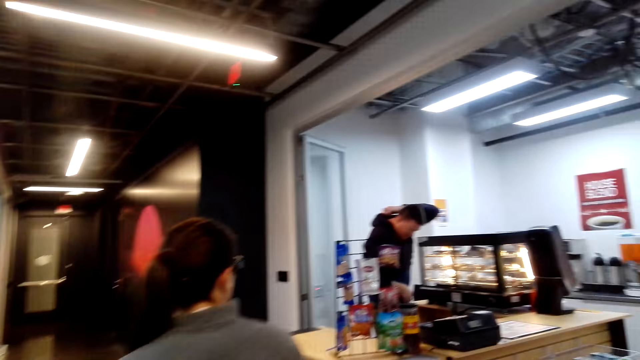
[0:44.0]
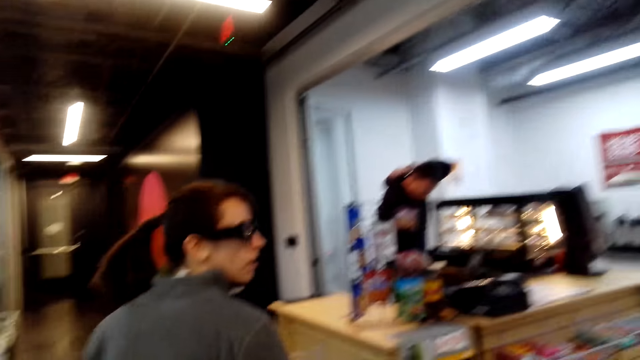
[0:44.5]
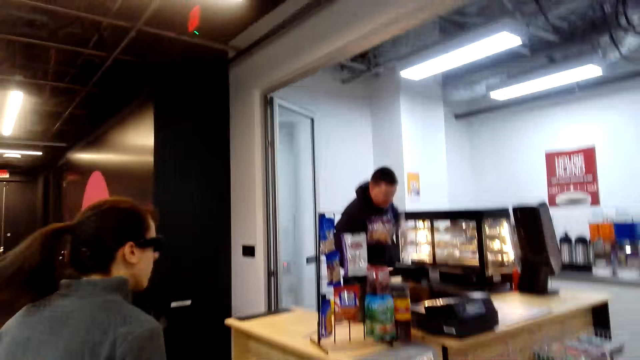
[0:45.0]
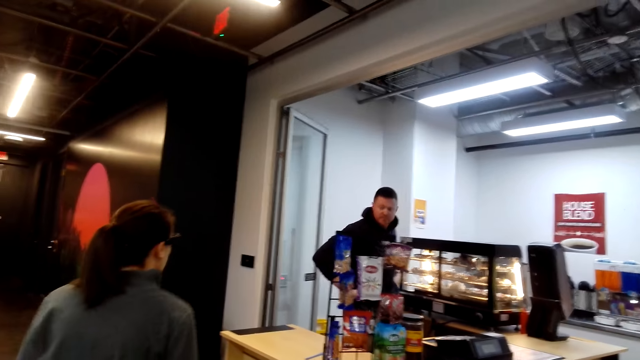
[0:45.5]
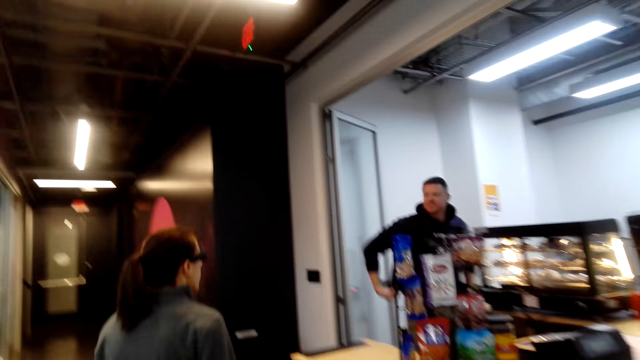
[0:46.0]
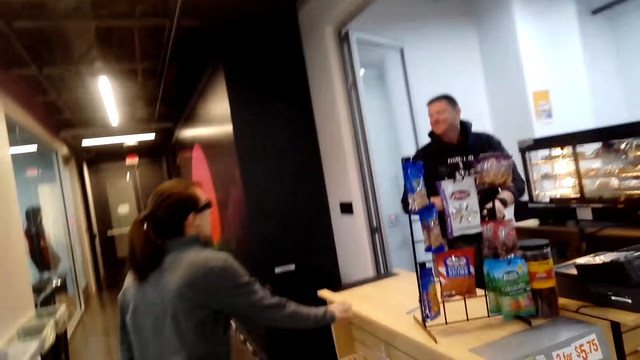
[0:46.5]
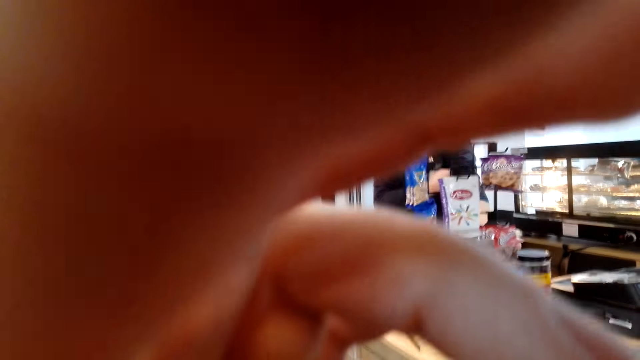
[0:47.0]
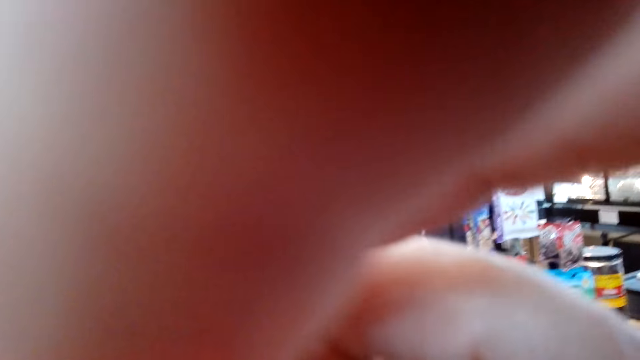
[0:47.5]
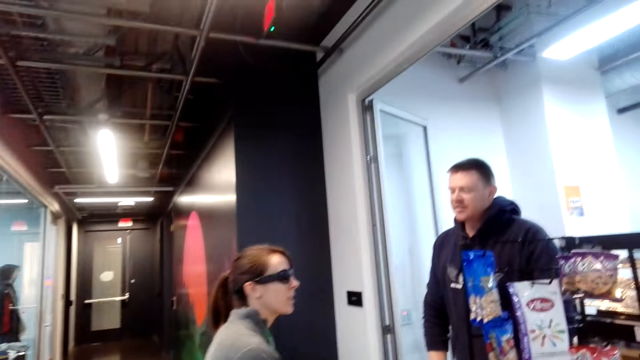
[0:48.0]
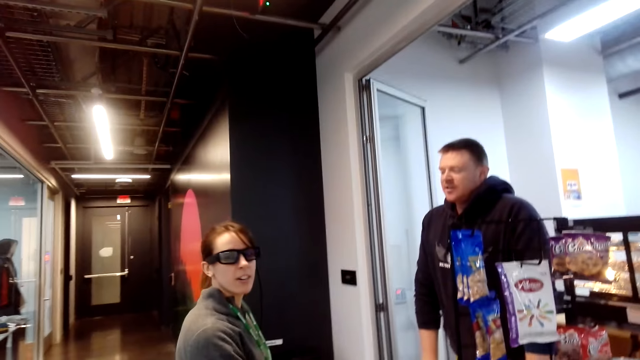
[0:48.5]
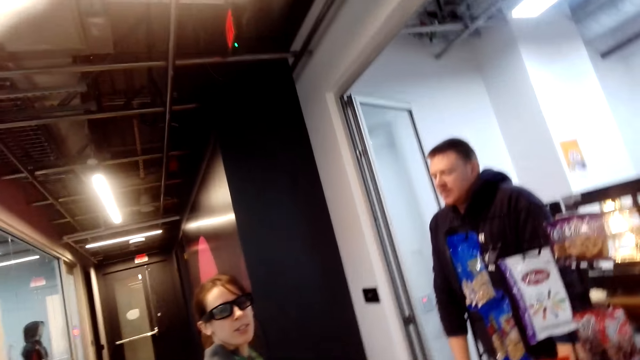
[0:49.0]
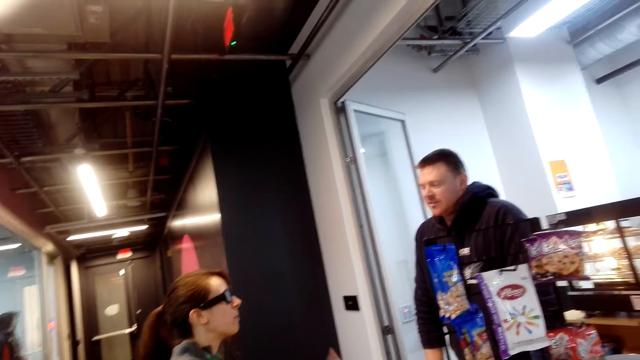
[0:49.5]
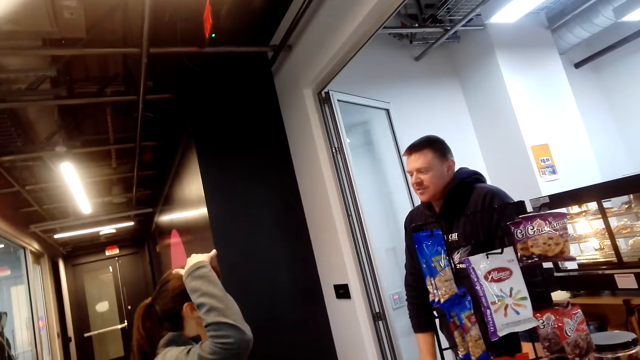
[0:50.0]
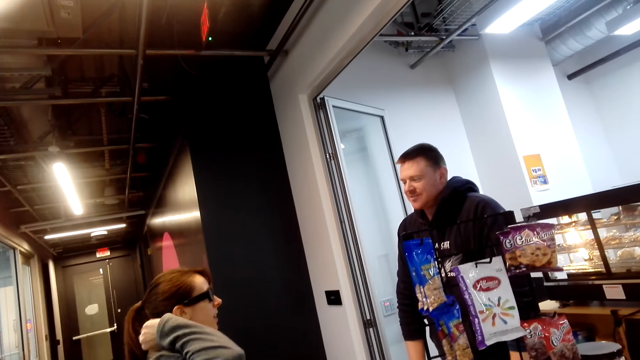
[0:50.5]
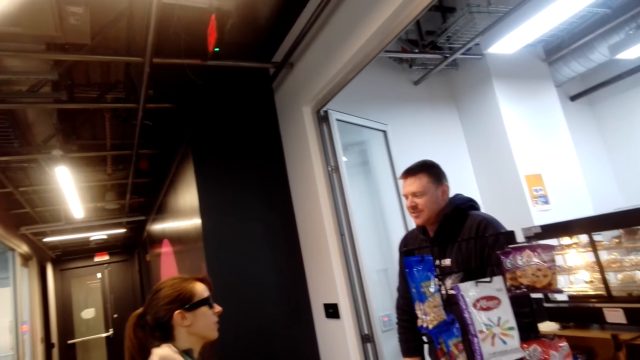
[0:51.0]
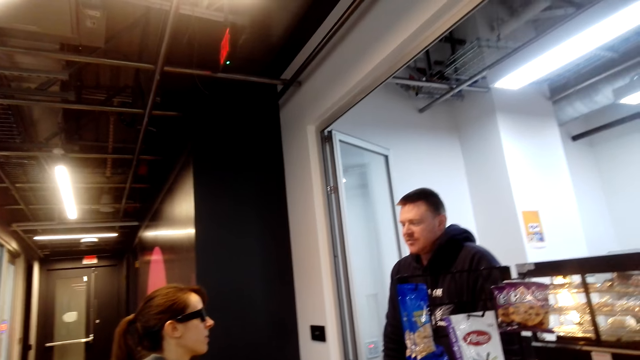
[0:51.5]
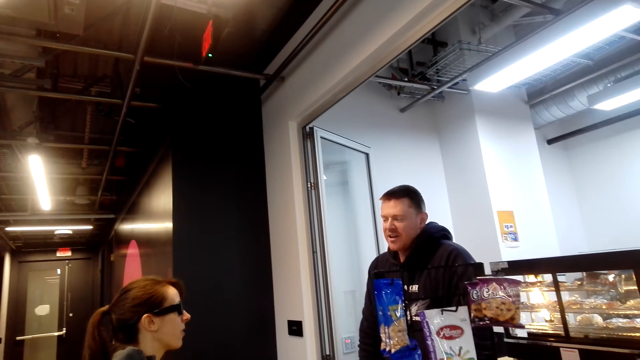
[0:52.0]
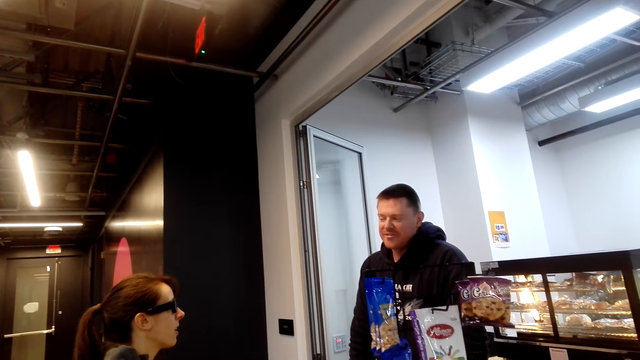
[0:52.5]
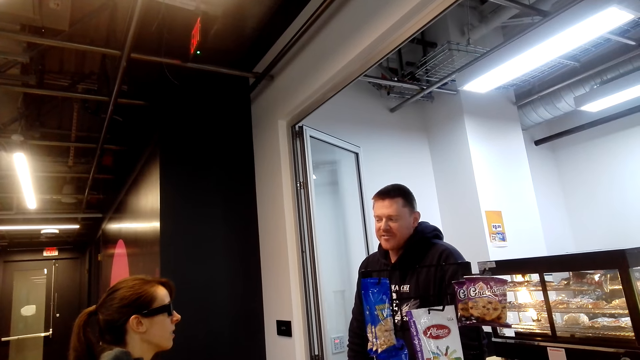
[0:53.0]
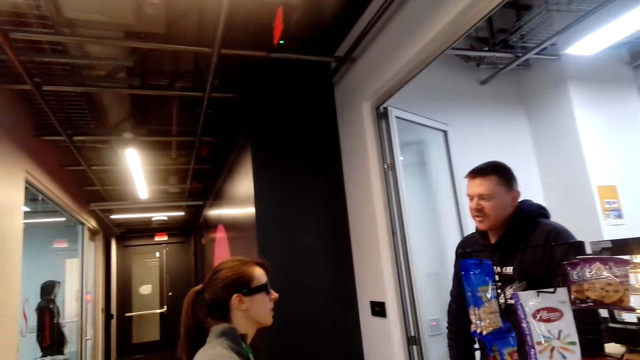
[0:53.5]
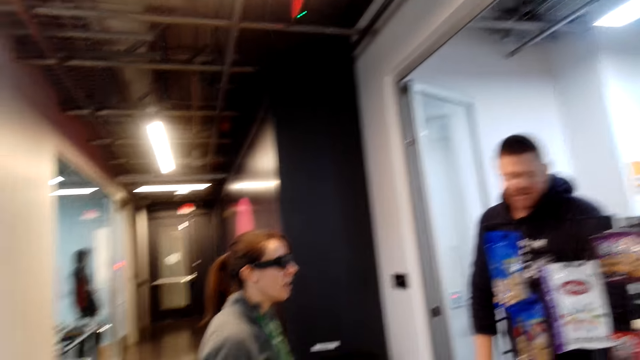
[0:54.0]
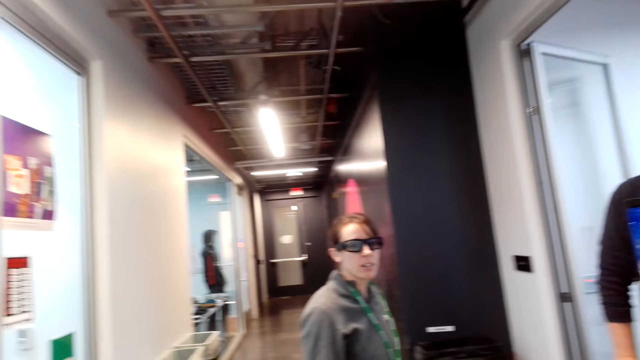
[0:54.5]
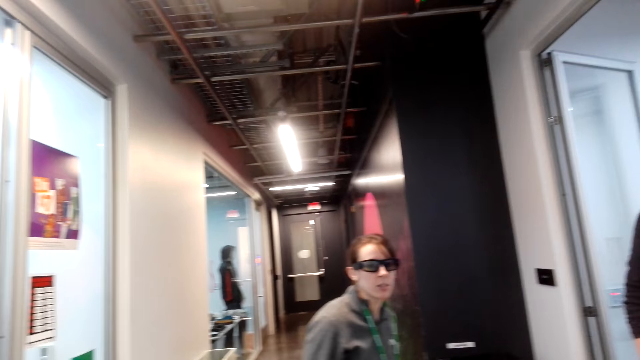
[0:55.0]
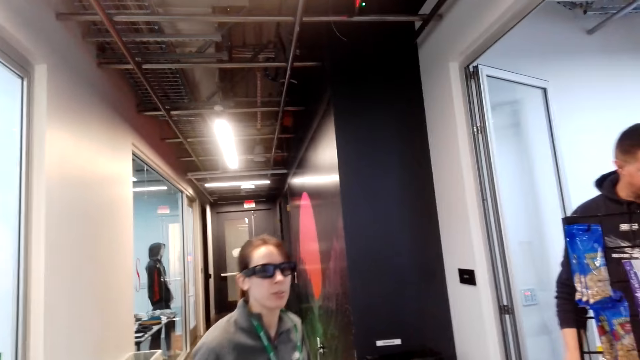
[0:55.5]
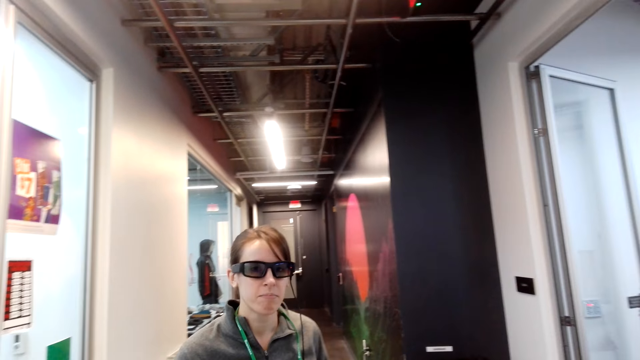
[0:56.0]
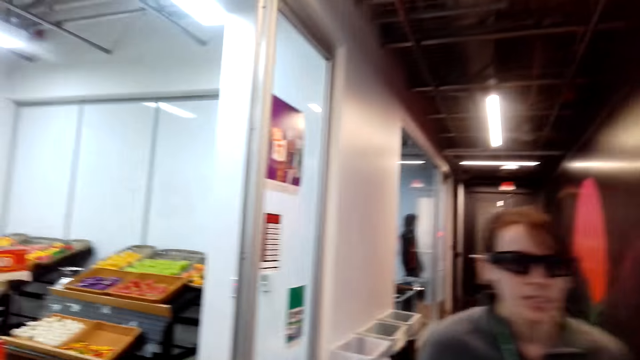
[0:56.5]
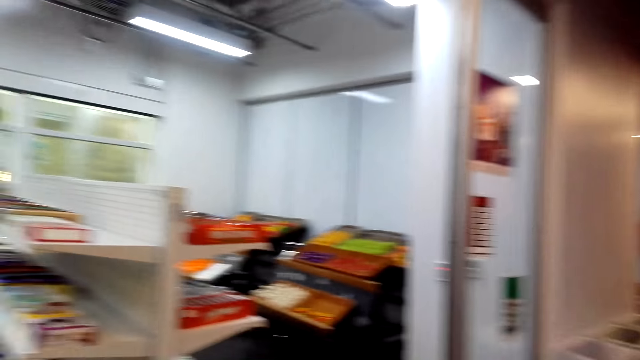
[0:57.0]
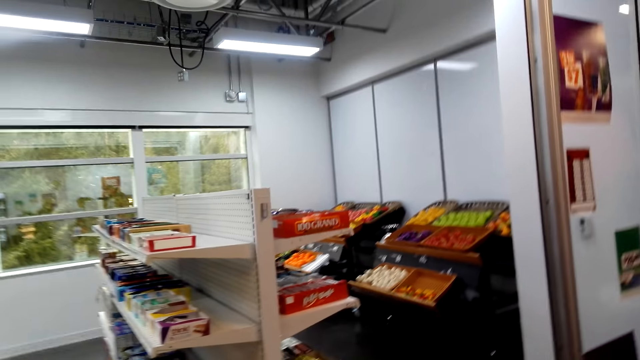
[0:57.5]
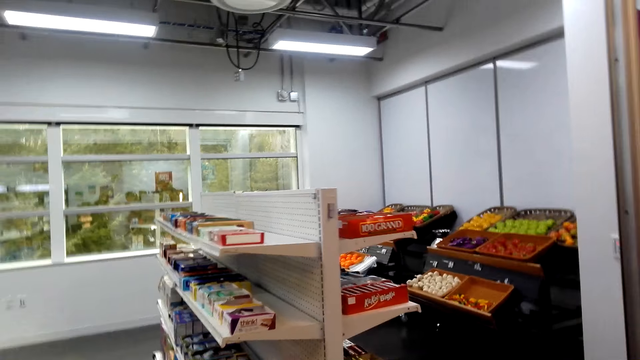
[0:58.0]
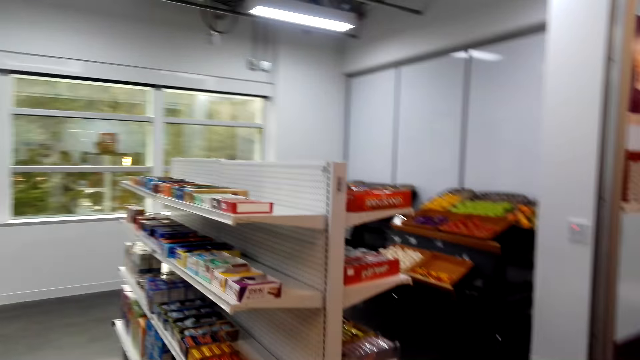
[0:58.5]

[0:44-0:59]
A man scratches the back and straightens a sweater. The camera wearer touches the camera. They touch the face. A woman converses with the man. The woman lifts the hand. The man shakes the head. The camera wearer looks around. The woman walks in a supermarket.

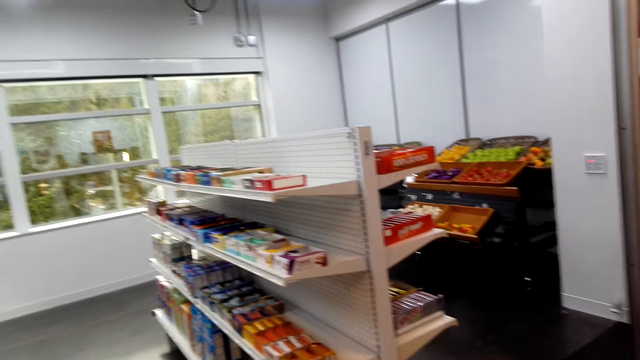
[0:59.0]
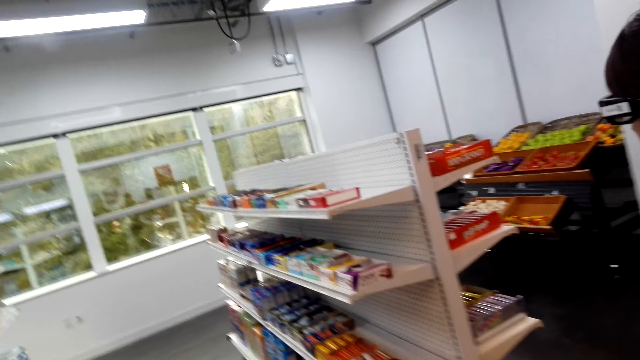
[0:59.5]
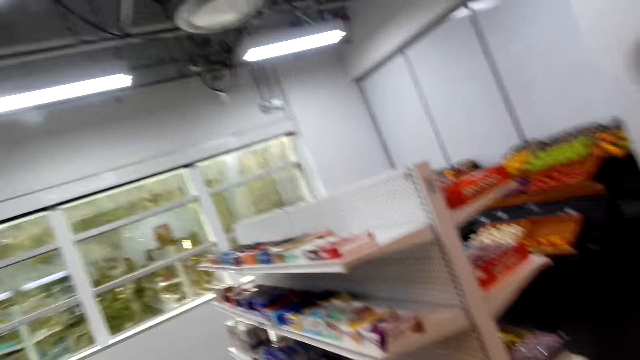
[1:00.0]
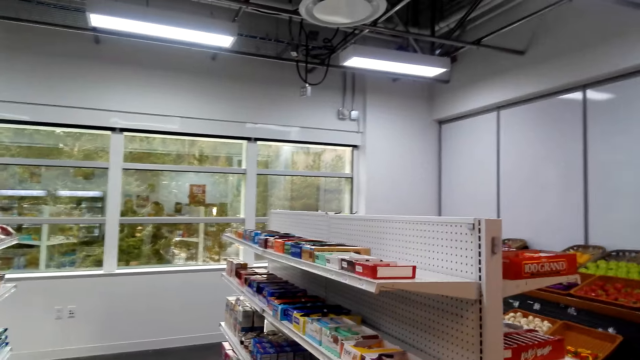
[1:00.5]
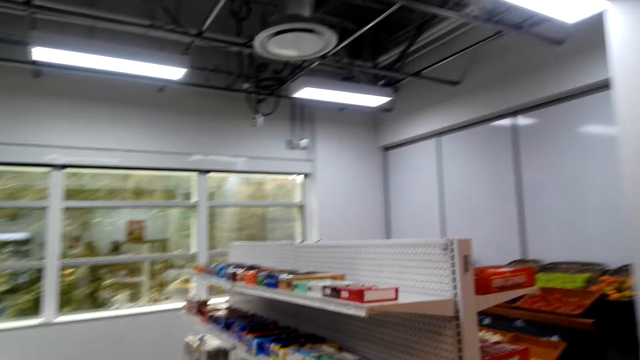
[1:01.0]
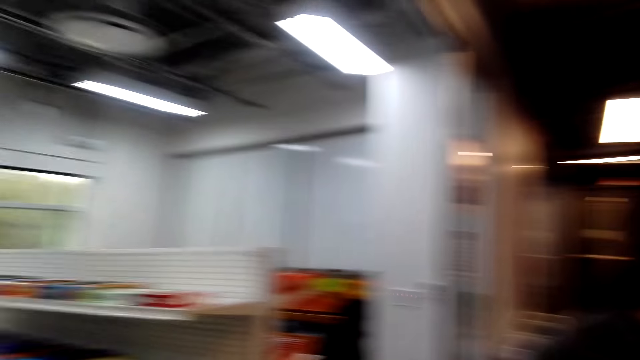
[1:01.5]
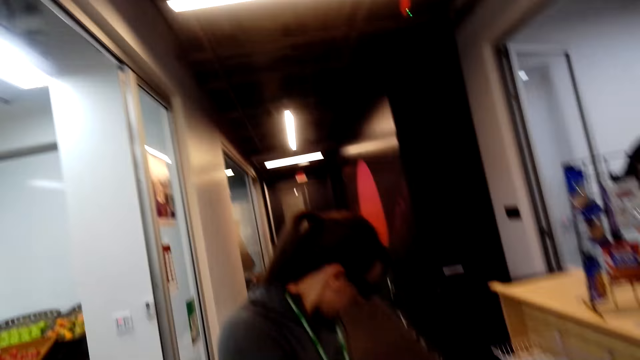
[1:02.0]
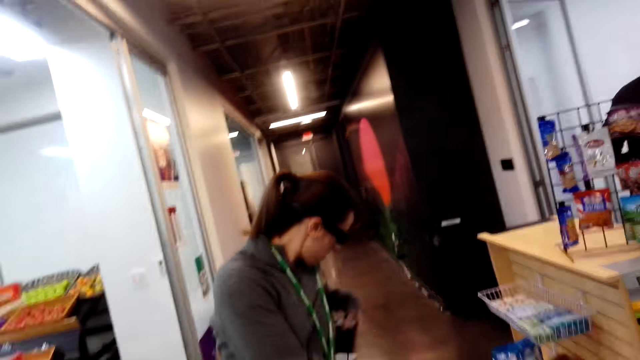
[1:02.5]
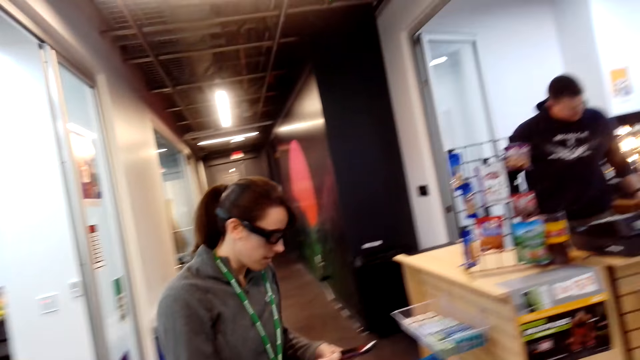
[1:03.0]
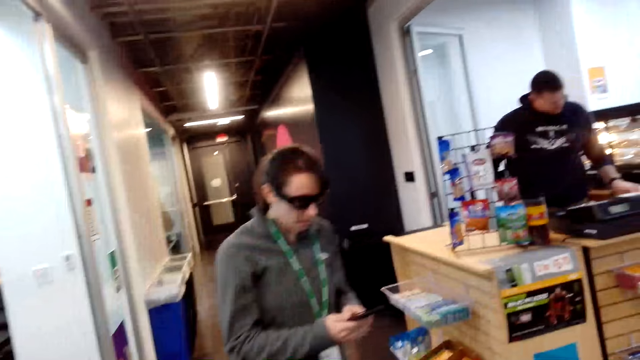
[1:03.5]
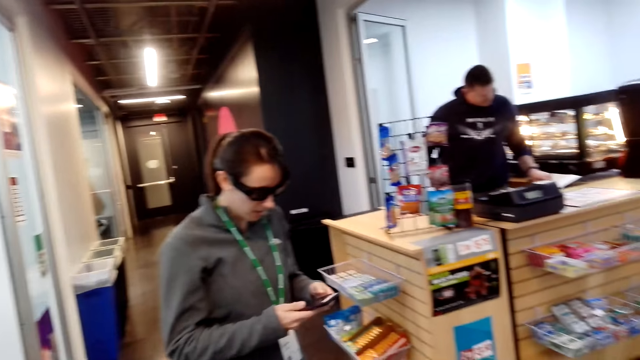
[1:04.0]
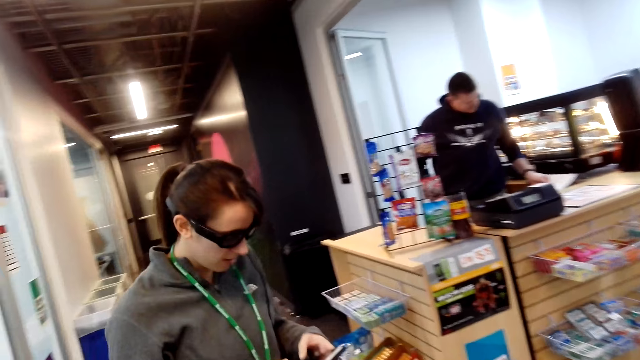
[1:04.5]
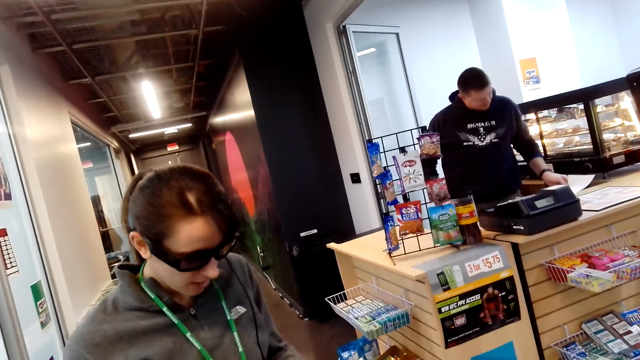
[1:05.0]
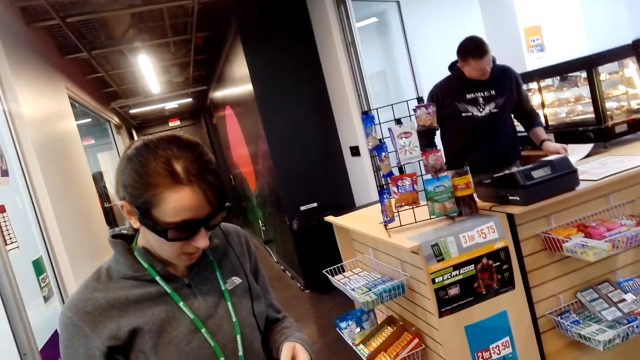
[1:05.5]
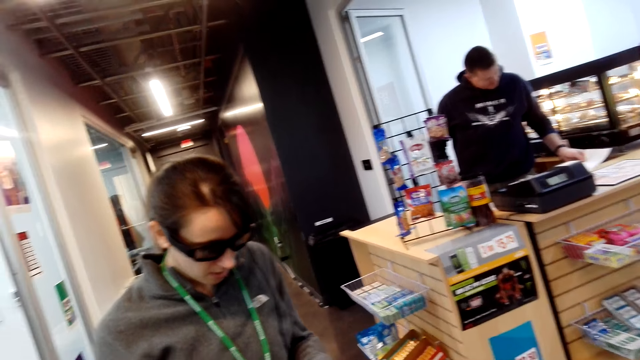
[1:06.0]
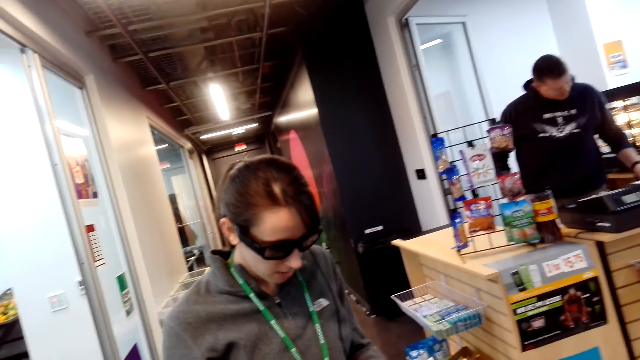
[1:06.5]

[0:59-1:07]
A woman dials a phone. The woman holds the phone and uses the phone.
